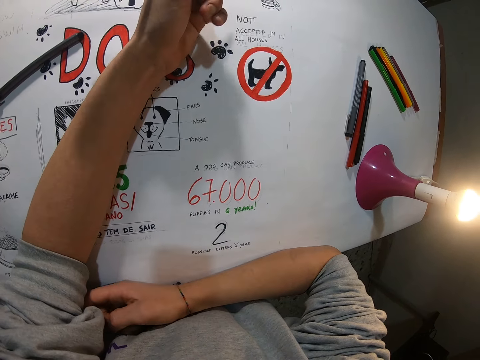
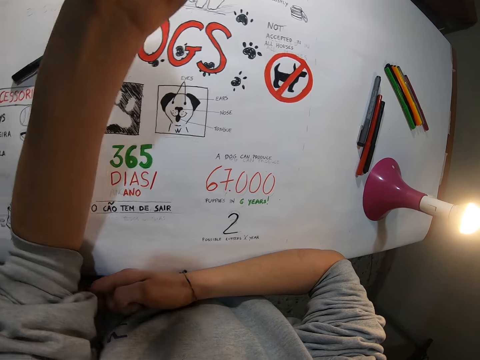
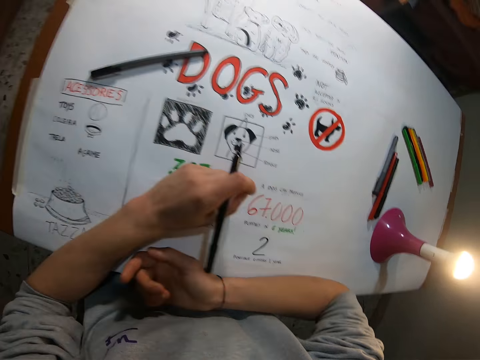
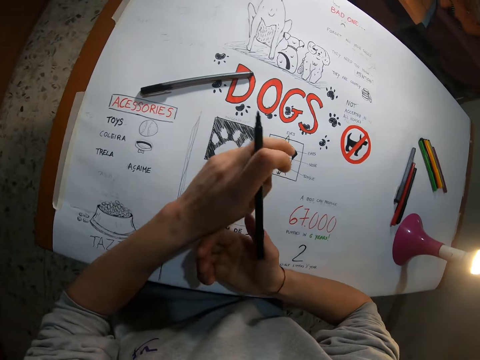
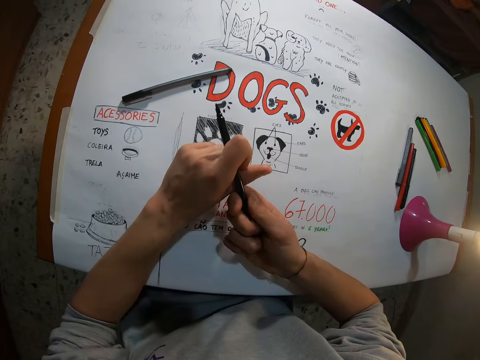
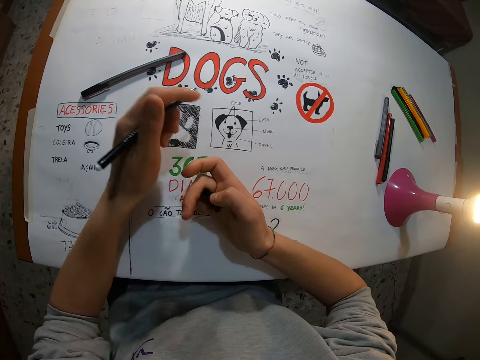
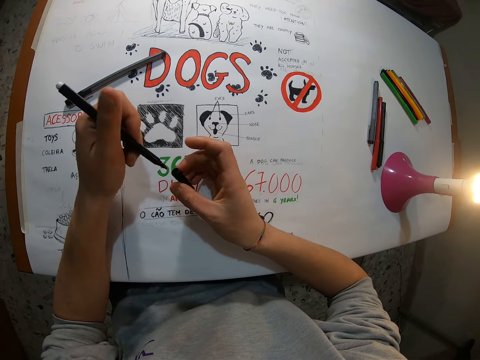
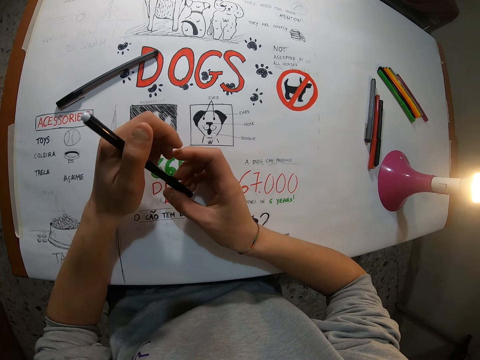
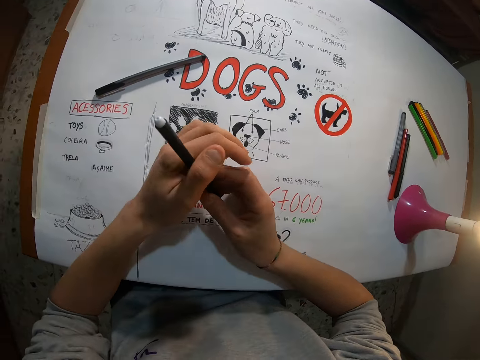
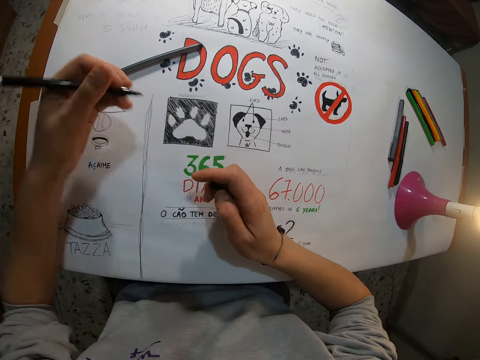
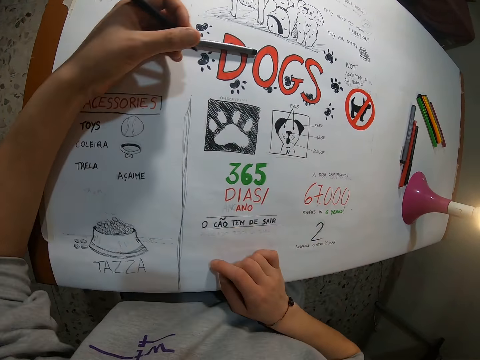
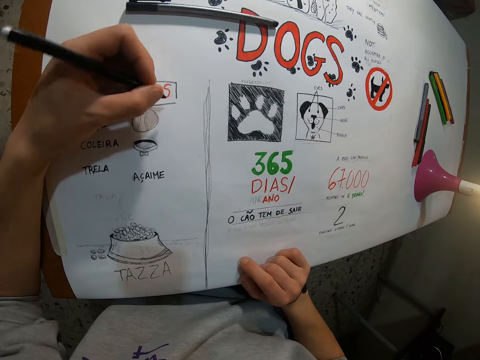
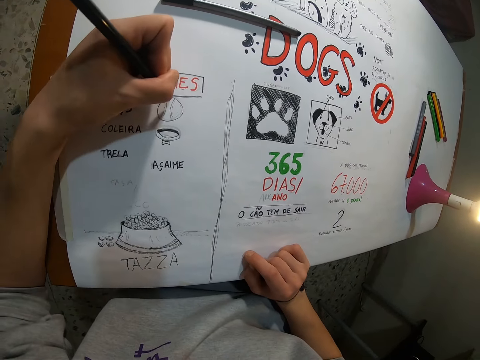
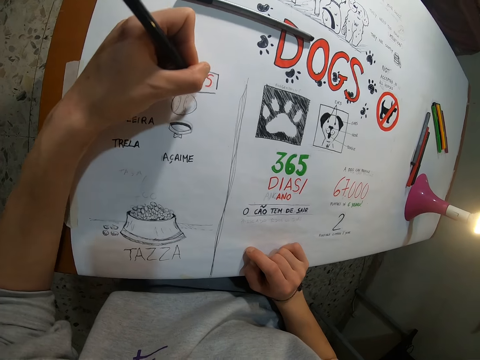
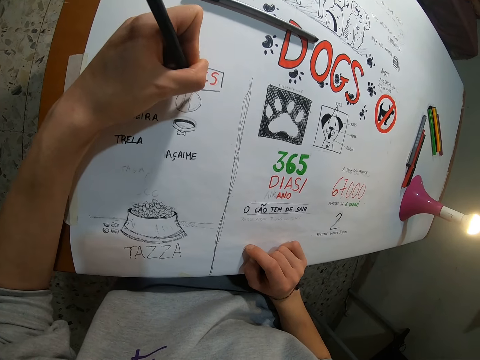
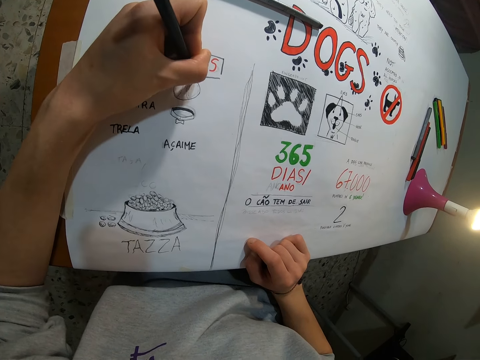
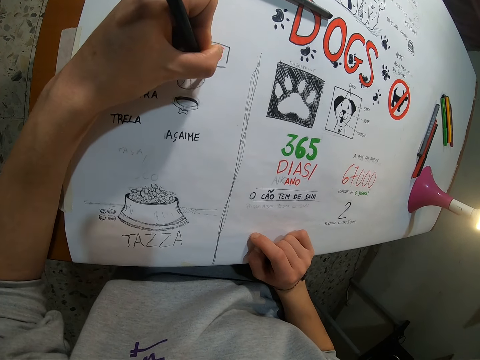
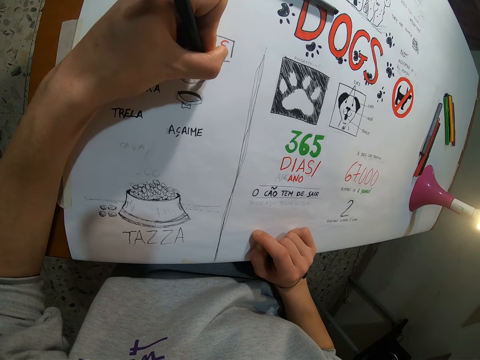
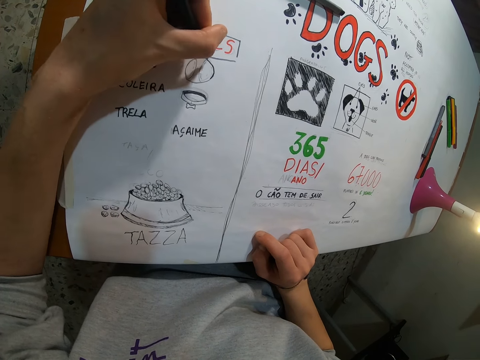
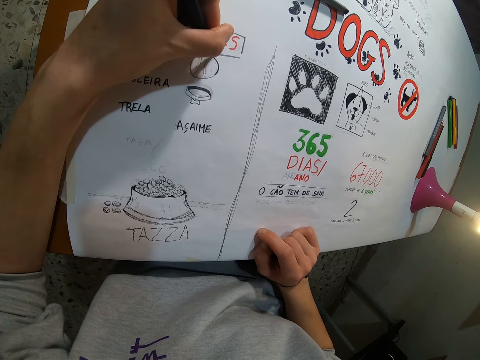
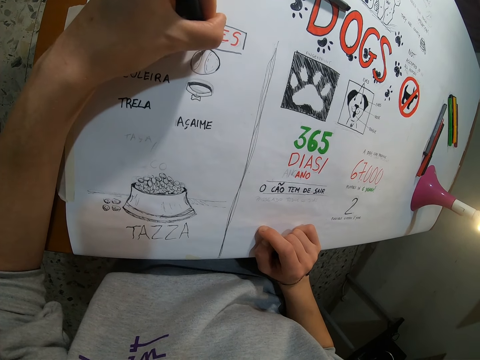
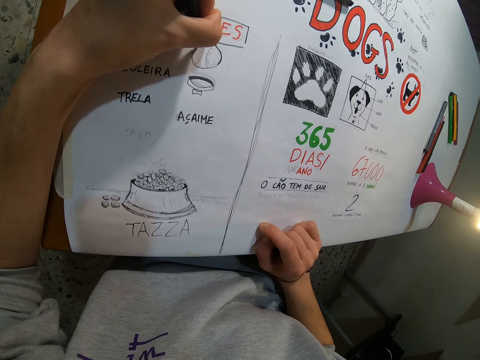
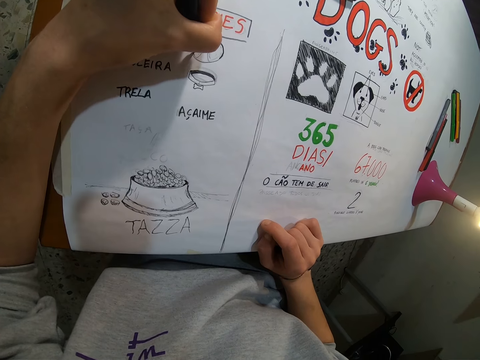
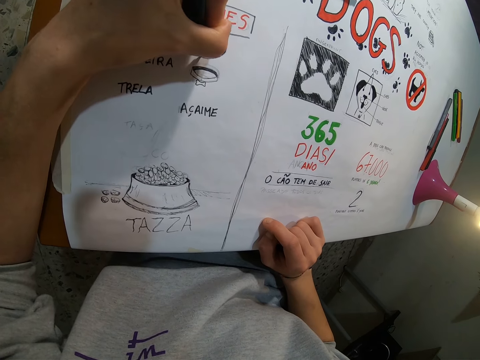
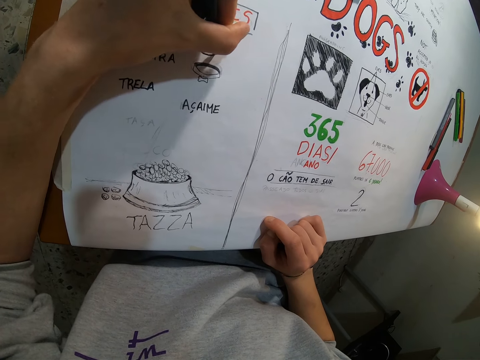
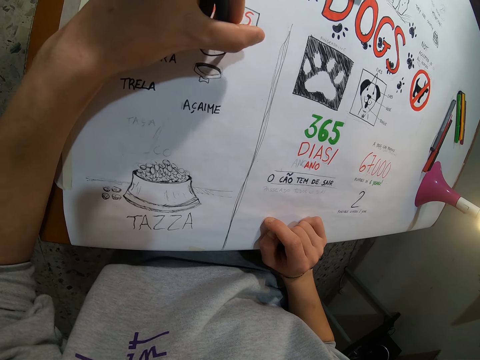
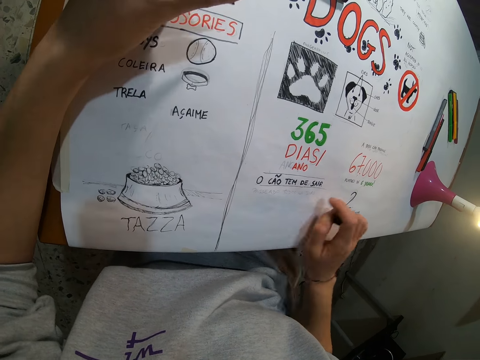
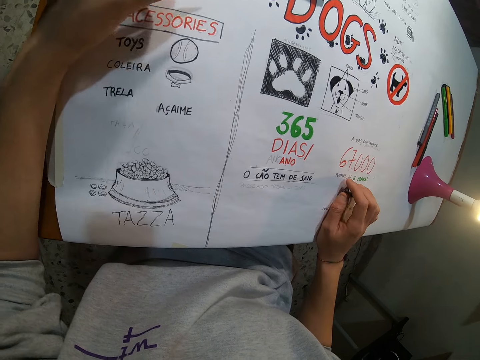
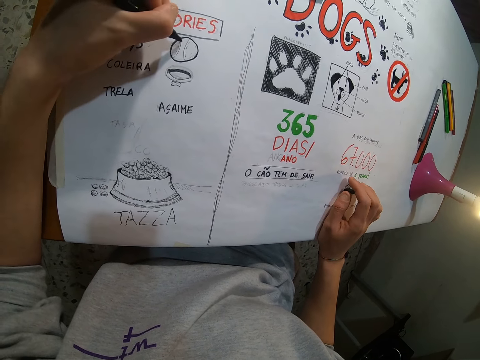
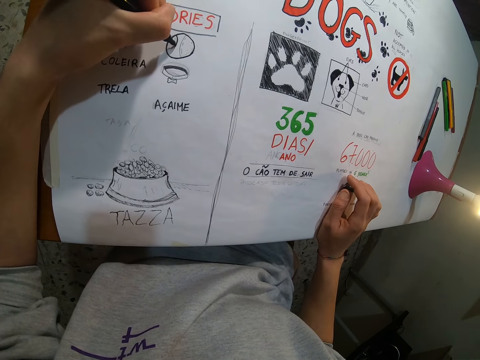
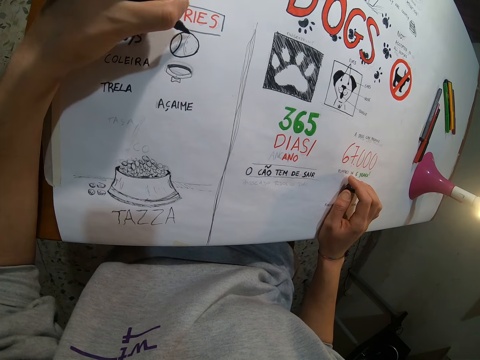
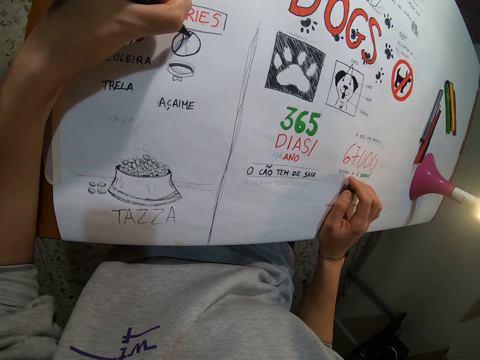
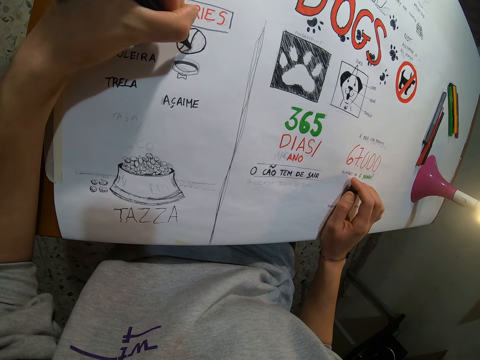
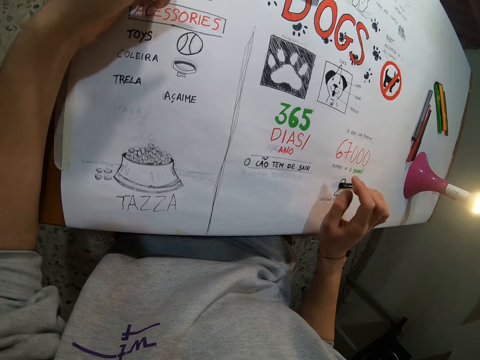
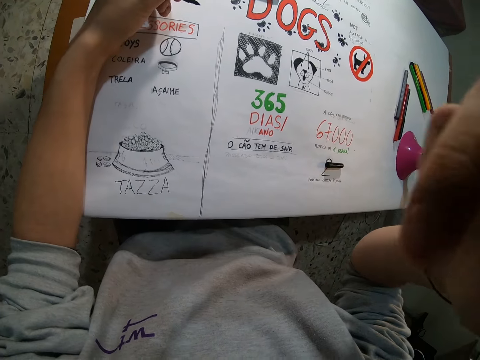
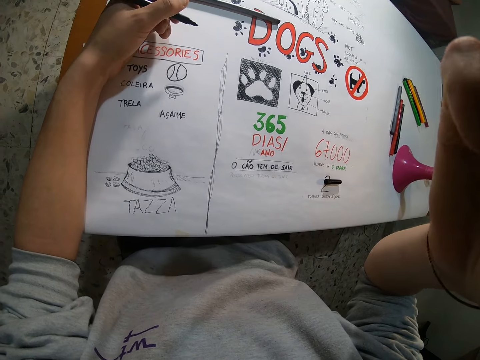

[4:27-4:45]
The camera wearer removes the marker cover or drawing pen head from the marker with his right hand. He draws on the cardboard with the marker in his left hand. He puts the drawing pen head on the table with his right hand. He raises his right hand up.
